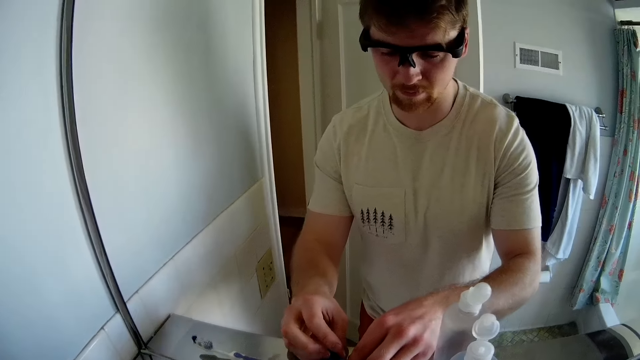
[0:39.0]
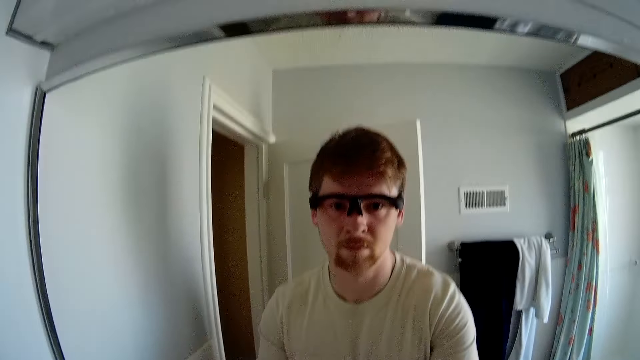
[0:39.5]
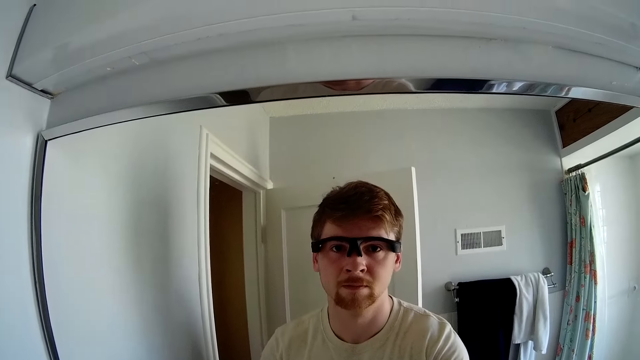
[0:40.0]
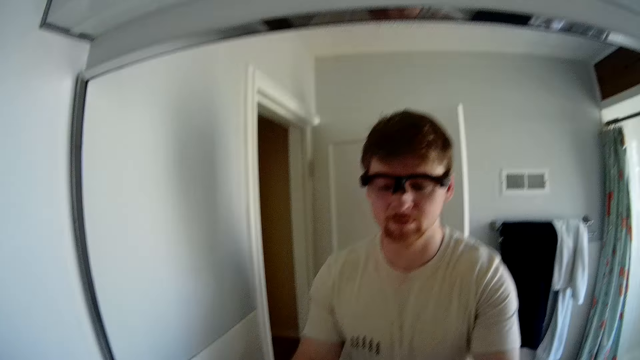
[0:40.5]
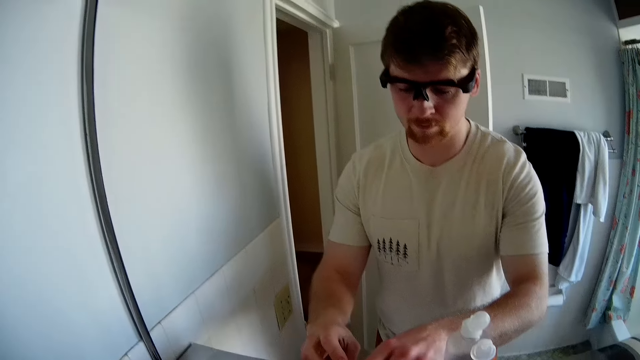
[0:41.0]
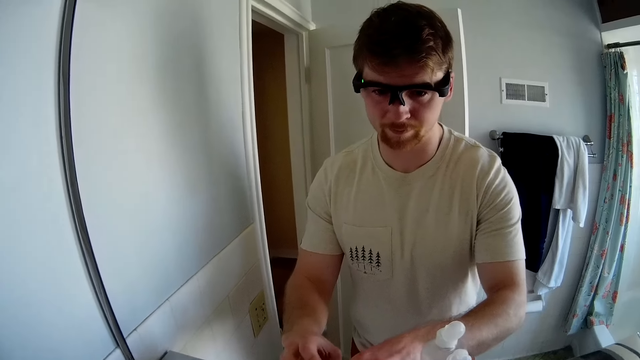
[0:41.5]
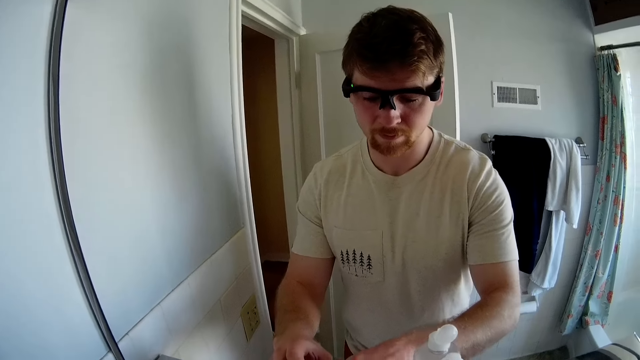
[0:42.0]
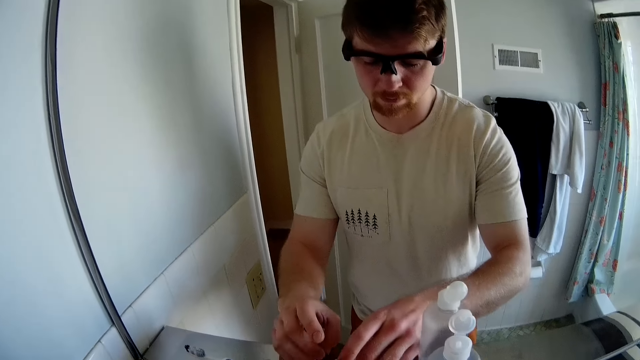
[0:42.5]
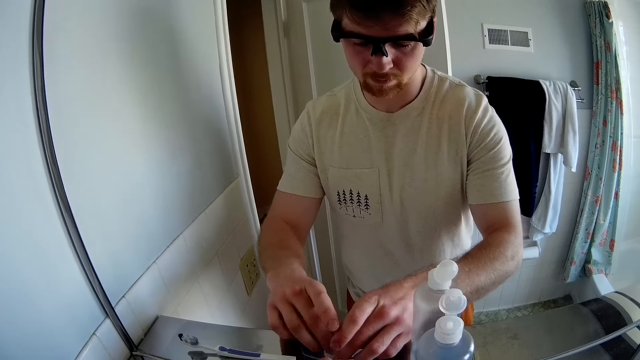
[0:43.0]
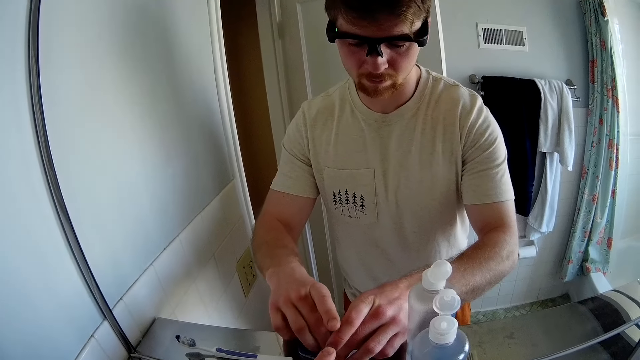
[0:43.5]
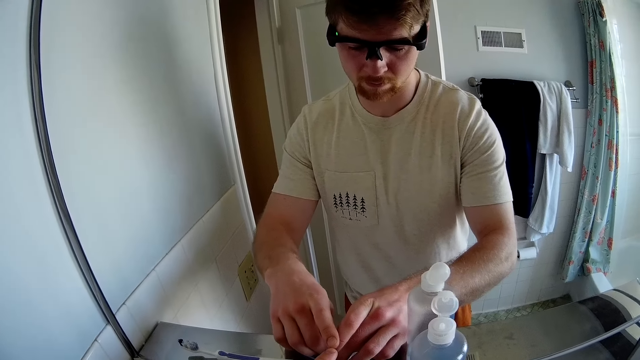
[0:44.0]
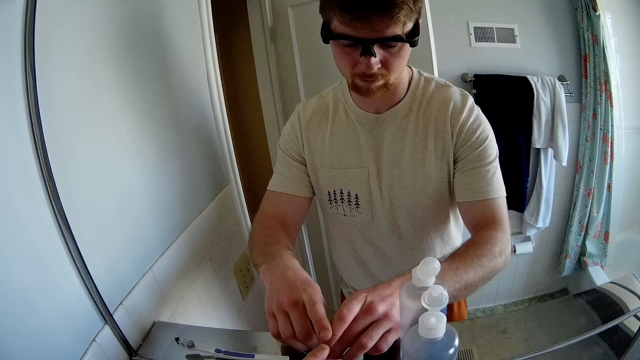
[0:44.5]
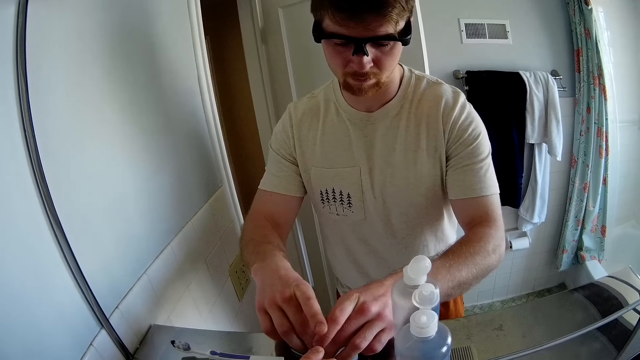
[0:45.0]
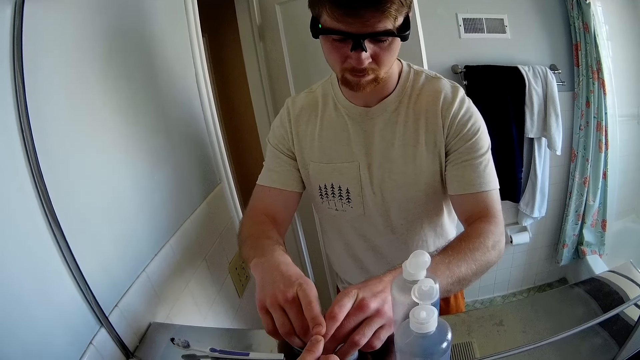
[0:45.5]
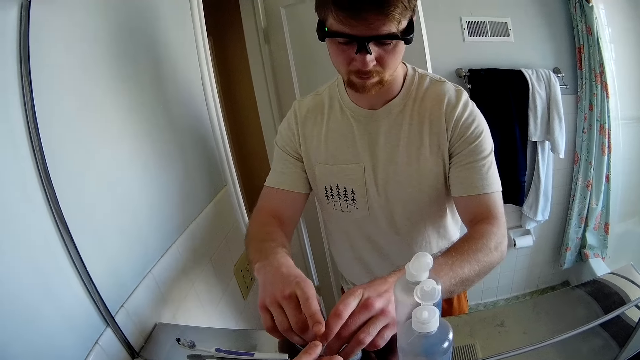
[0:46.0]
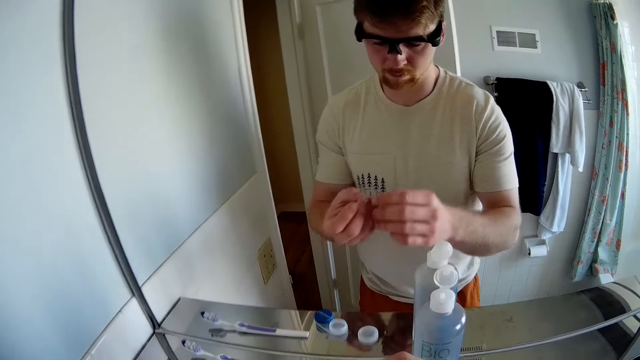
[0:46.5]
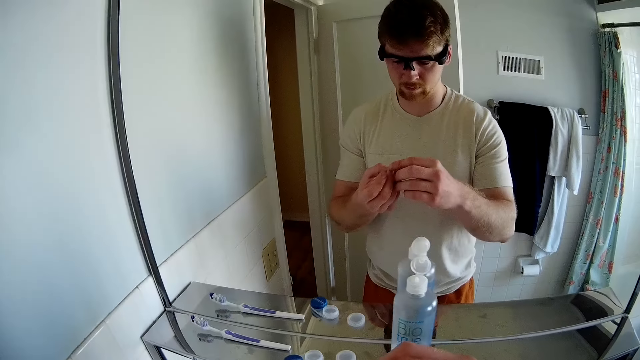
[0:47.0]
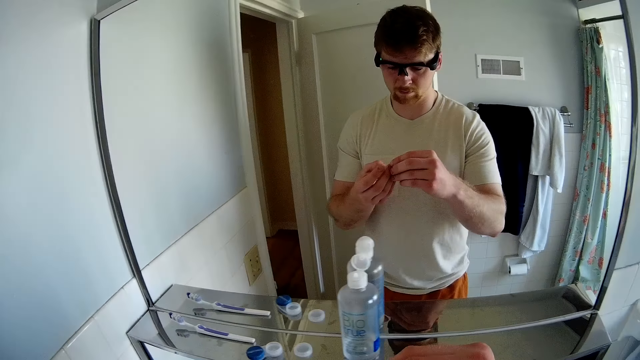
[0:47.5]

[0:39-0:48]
The camera wearer stares at the mirror. They do something in the washroom.

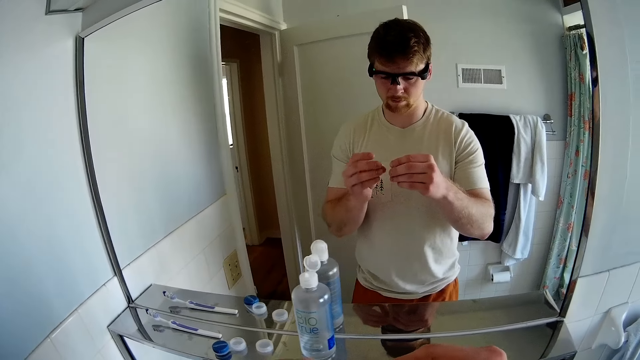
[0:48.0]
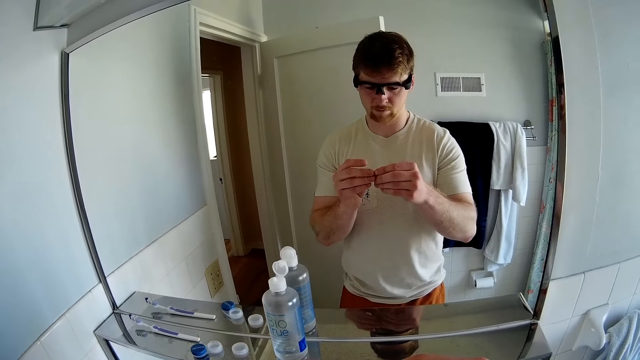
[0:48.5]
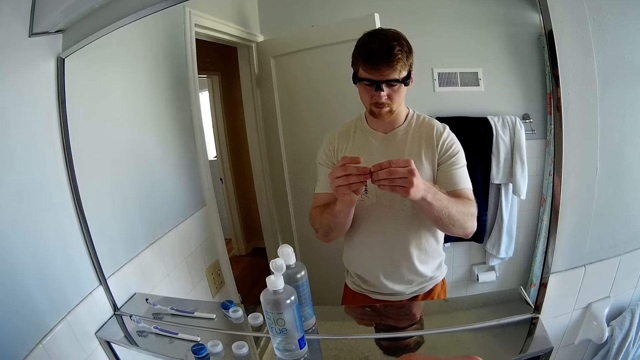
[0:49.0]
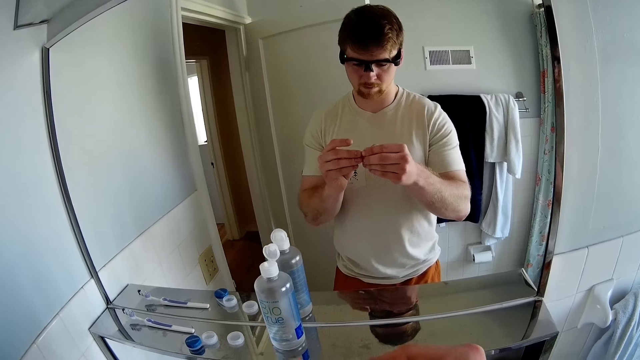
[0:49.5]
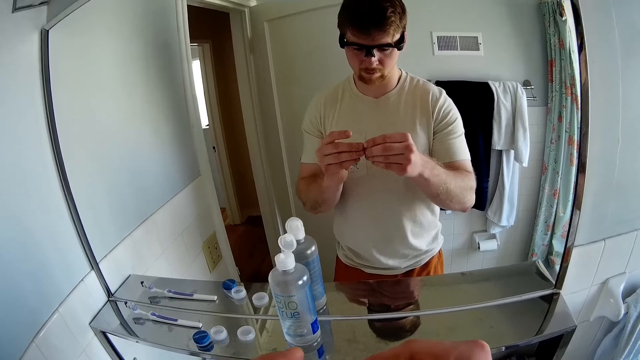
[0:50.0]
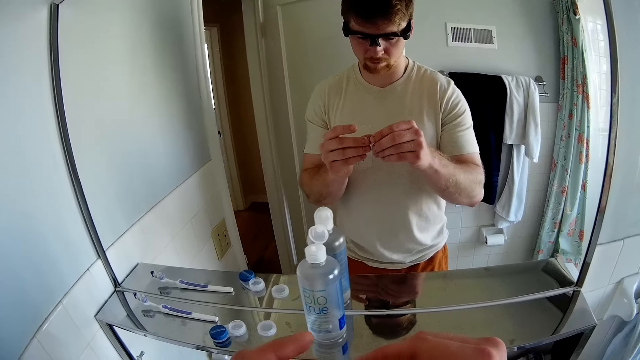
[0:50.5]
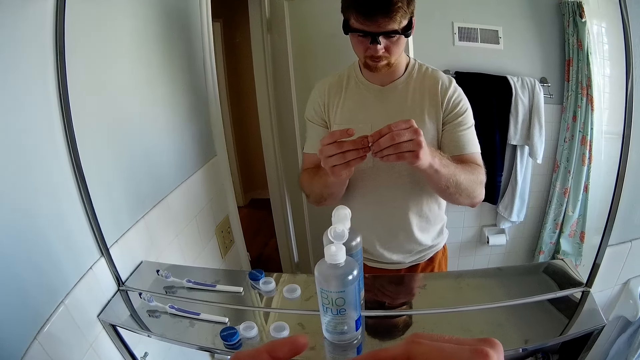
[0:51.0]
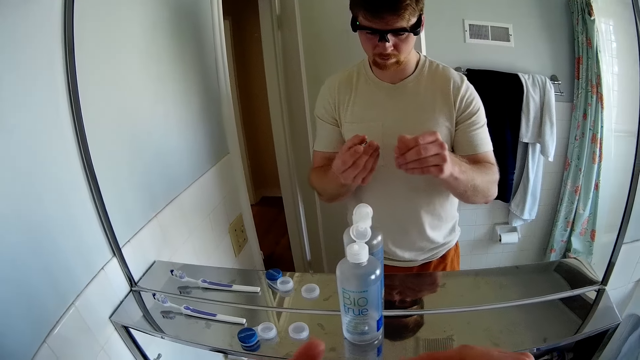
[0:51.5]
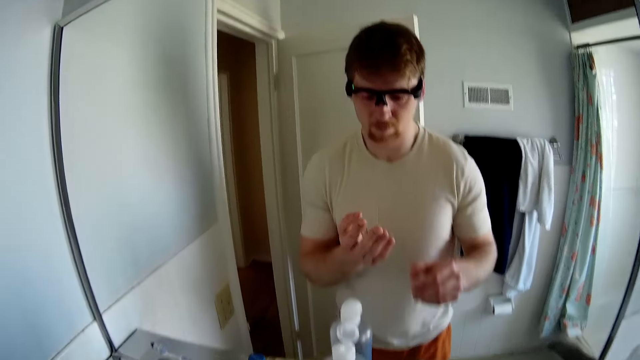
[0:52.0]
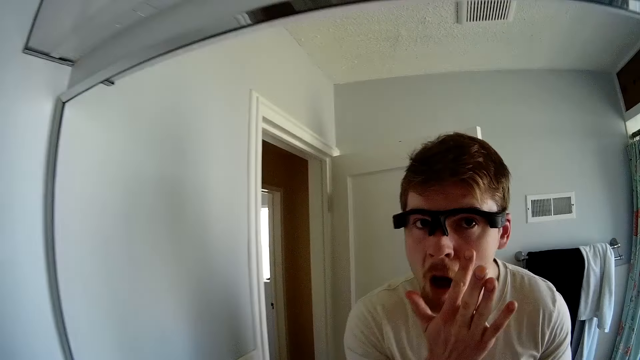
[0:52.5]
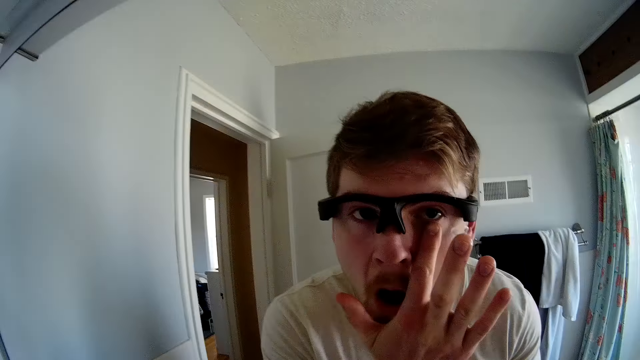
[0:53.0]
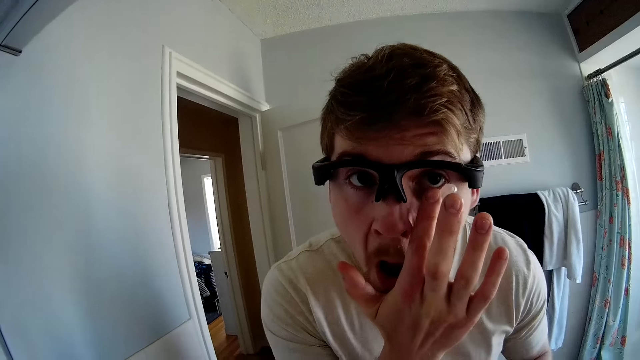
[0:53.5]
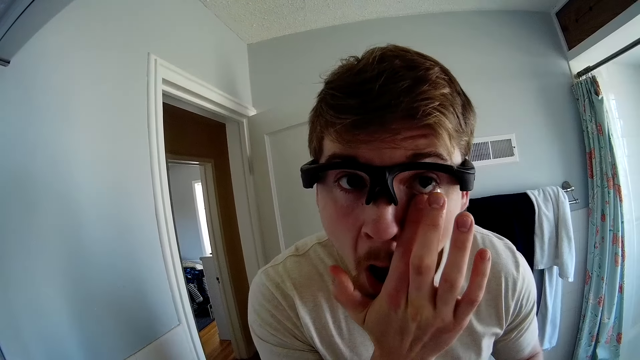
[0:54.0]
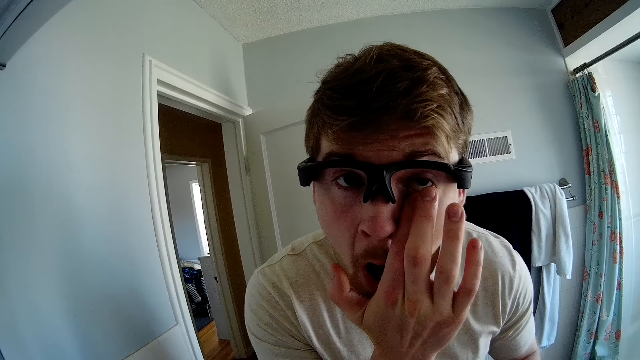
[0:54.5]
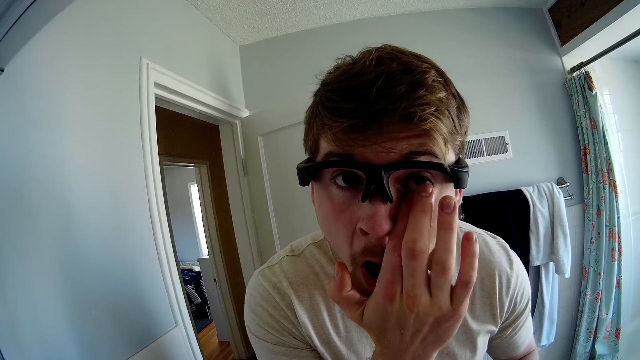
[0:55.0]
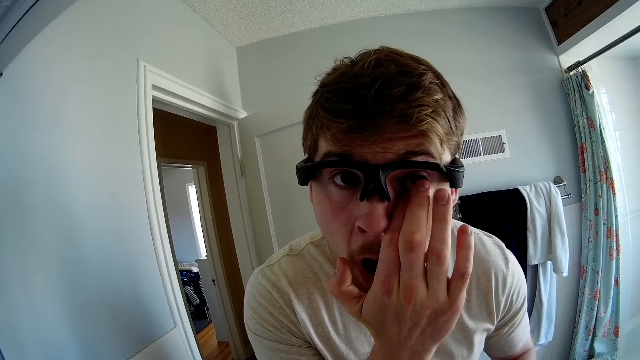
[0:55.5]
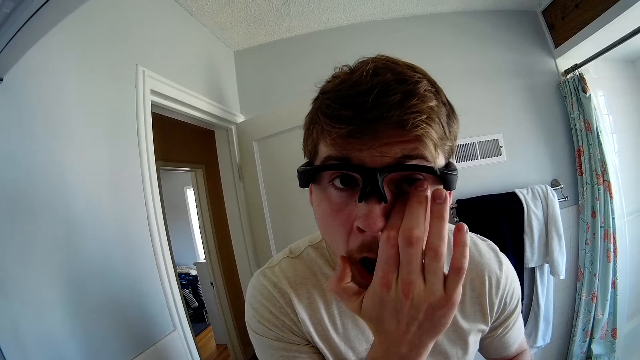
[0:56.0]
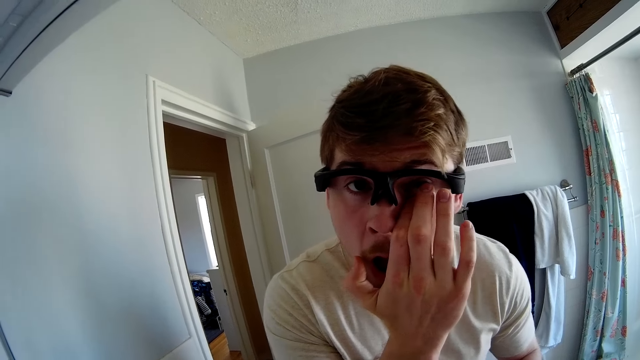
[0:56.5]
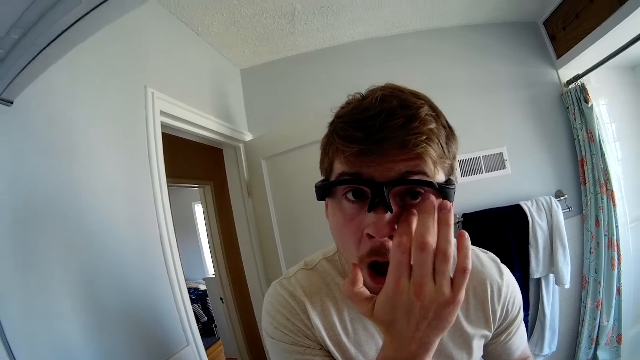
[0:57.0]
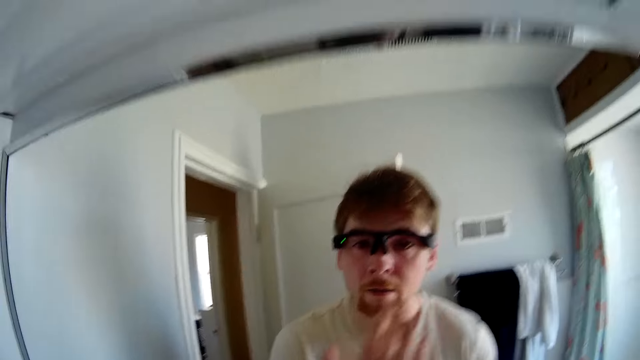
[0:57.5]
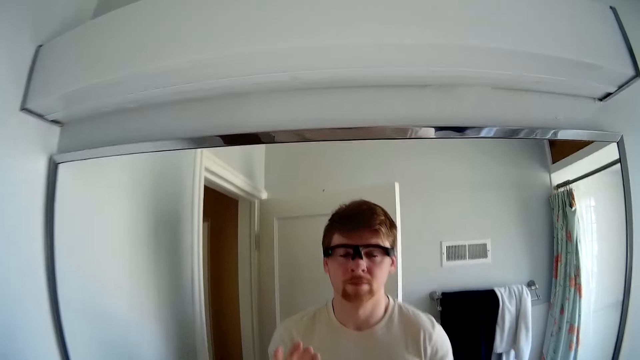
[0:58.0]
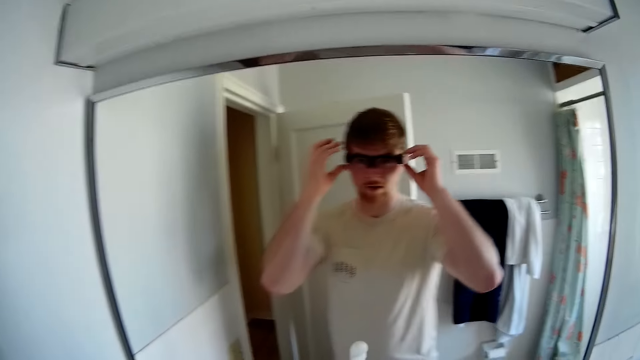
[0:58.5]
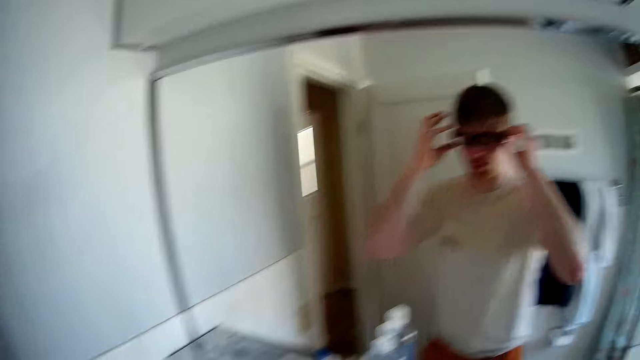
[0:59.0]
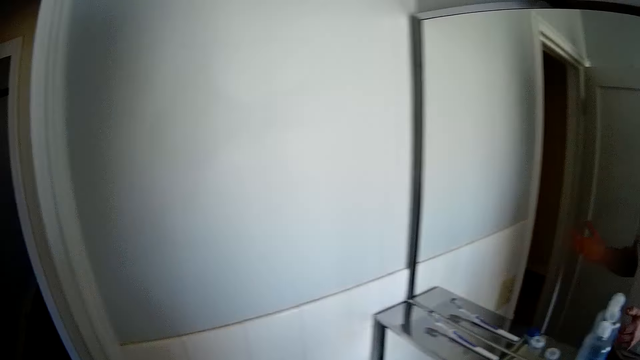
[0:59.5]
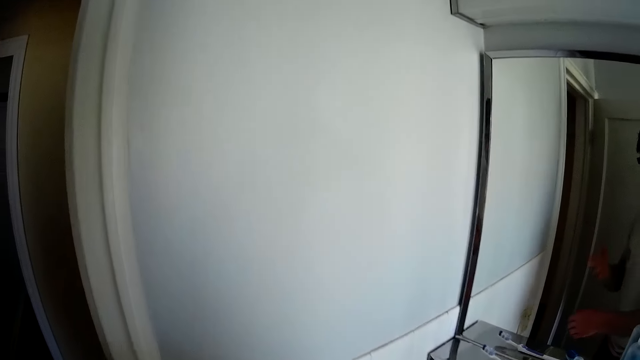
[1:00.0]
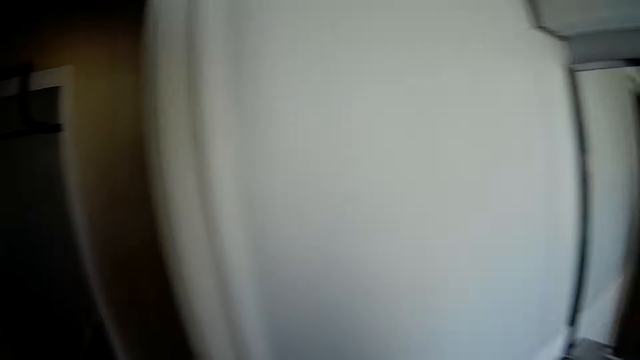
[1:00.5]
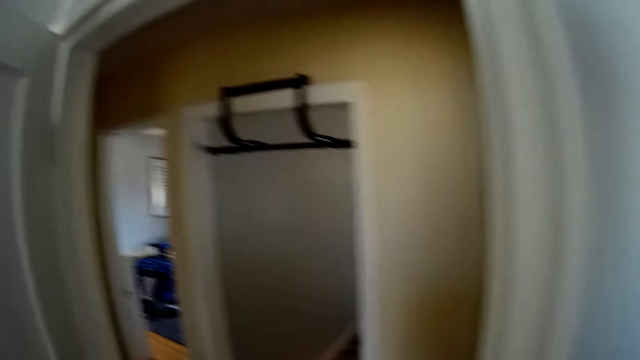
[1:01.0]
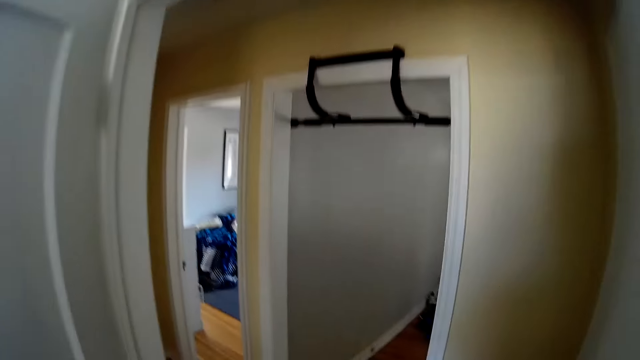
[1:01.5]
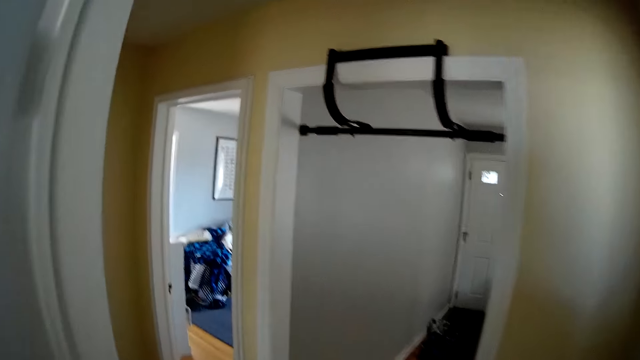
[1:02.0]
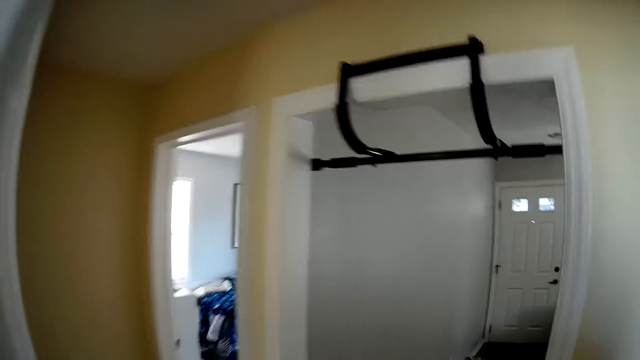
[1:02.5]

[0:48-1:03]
The camera wearer takes out the other lens from the contact lens case with his right hand. He applies the contact lens to his eyes with his right hand, in the left eye. He adjusts the camera on his head with both hands. He walks around in the house.
